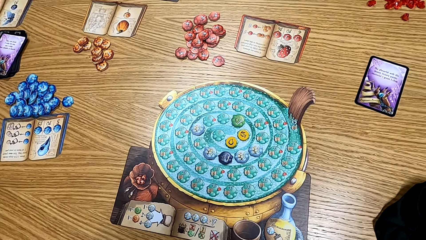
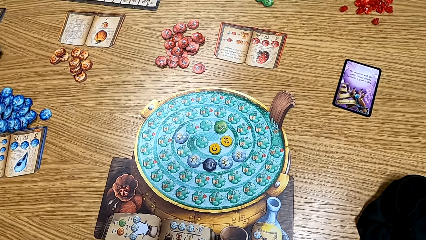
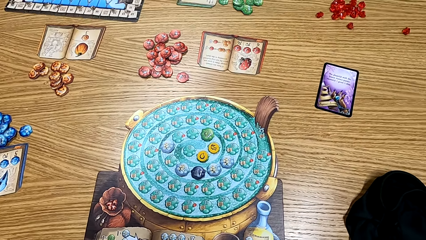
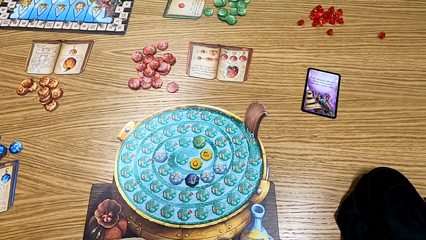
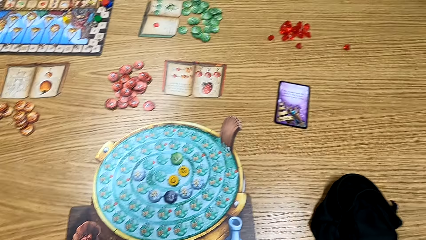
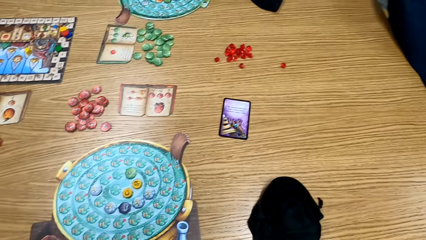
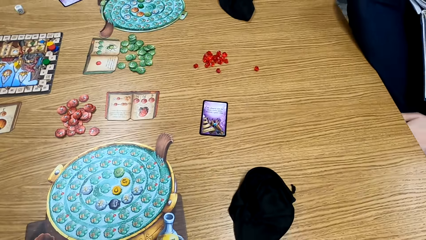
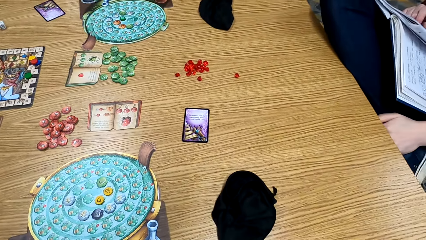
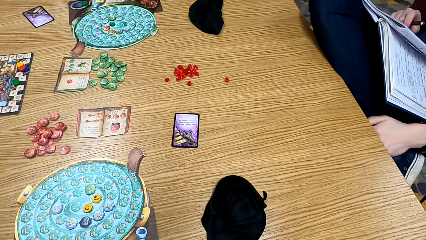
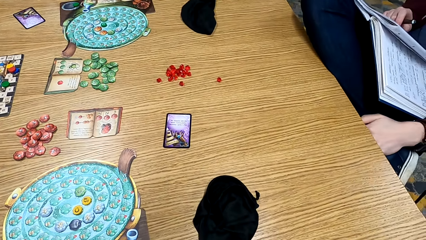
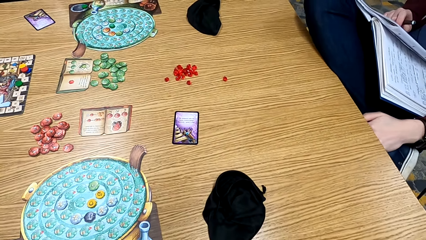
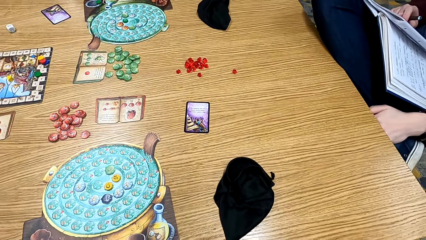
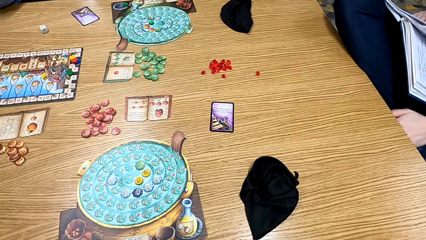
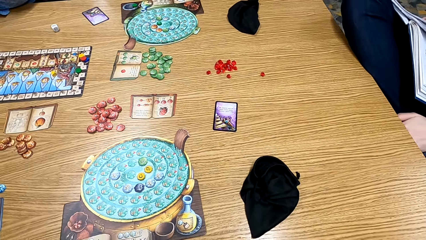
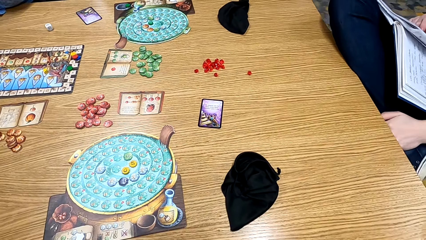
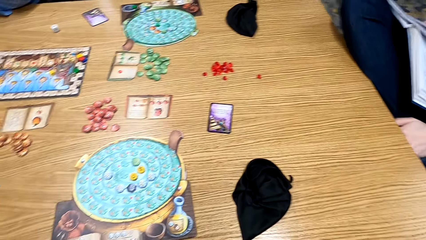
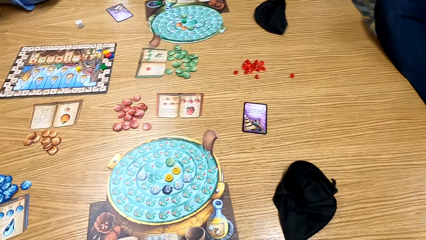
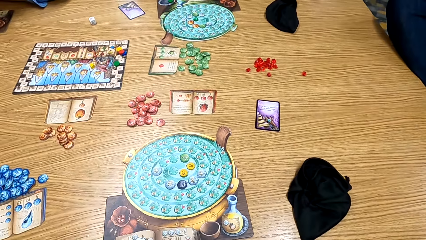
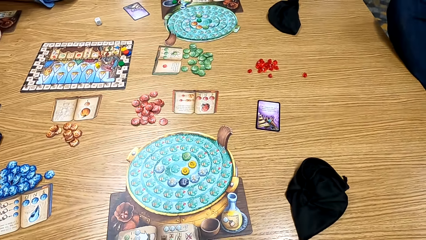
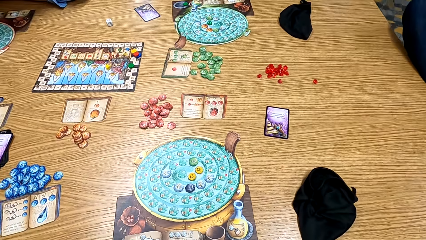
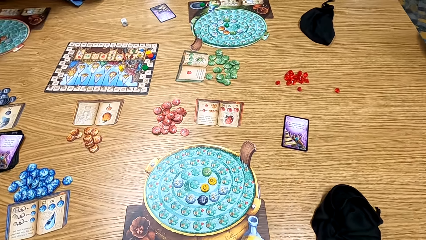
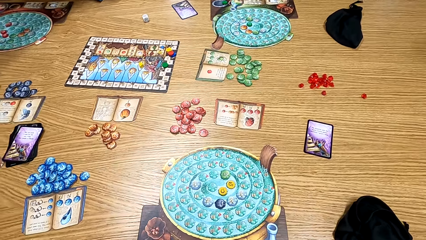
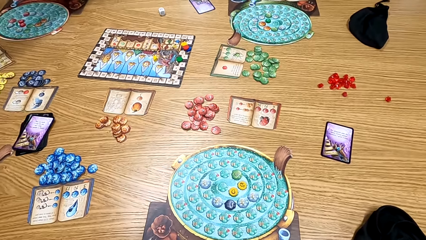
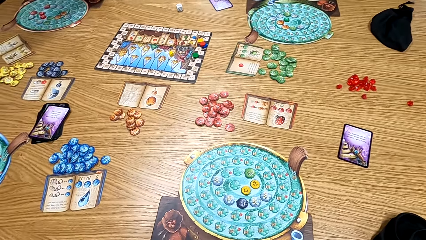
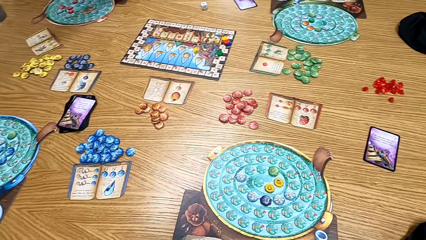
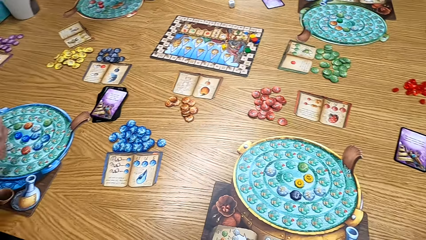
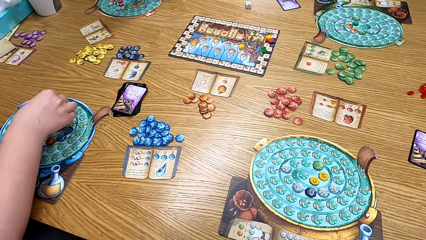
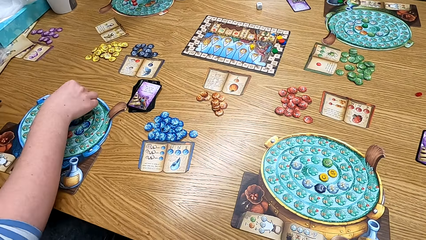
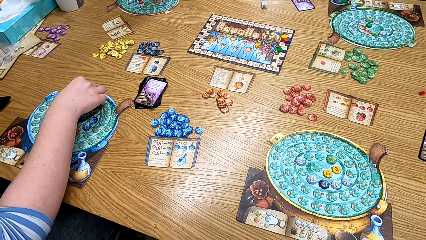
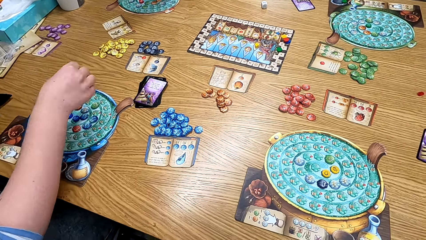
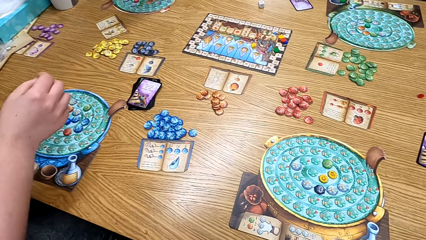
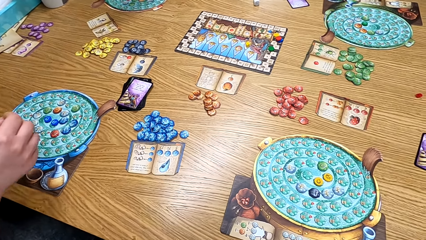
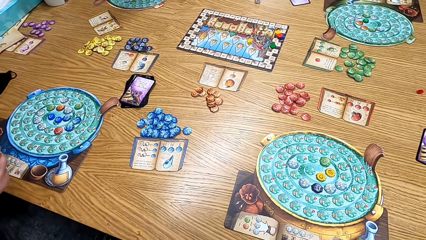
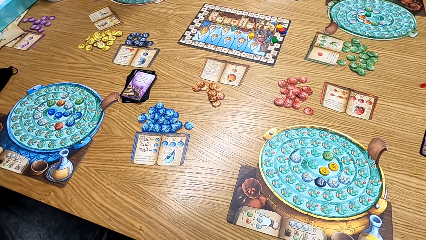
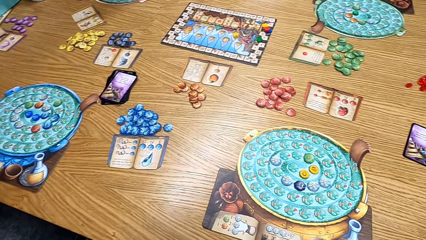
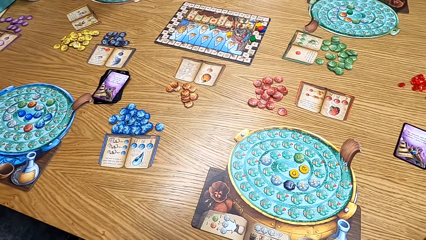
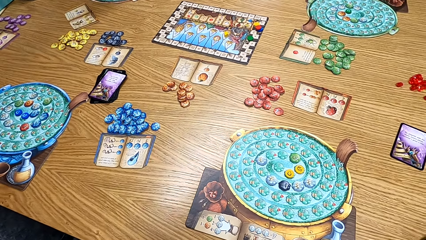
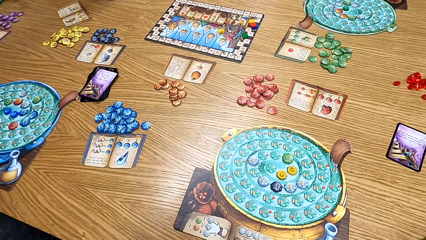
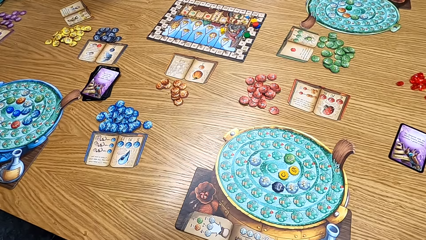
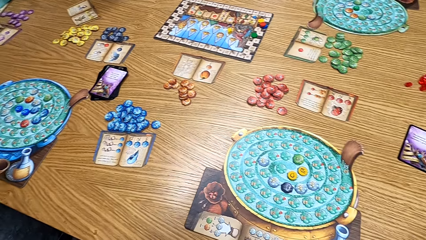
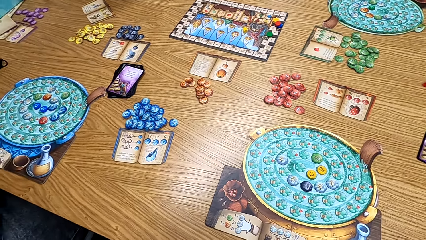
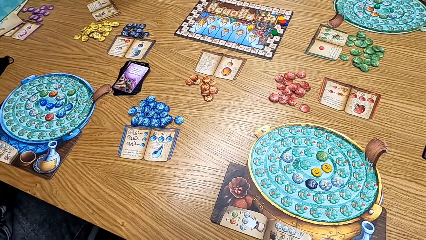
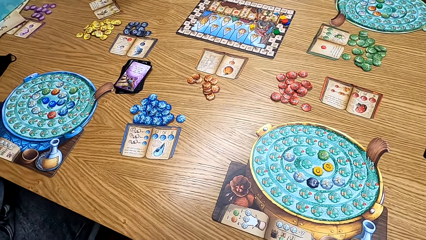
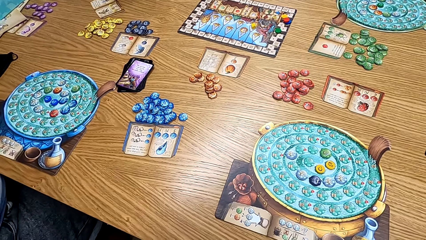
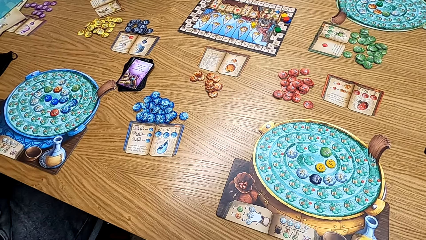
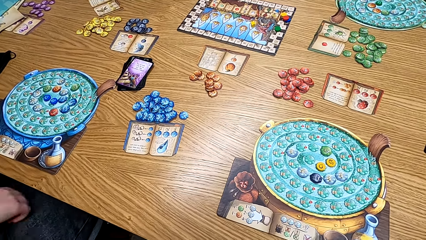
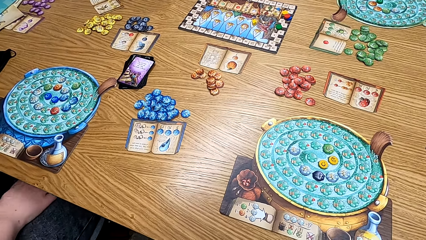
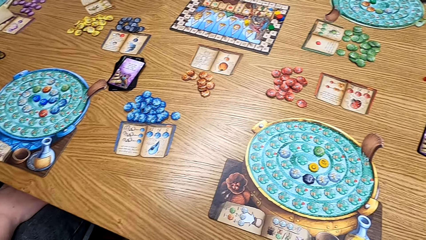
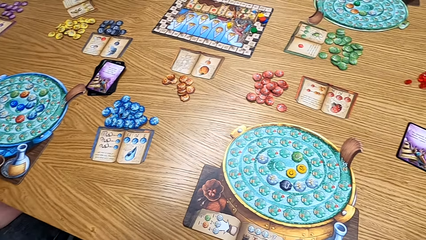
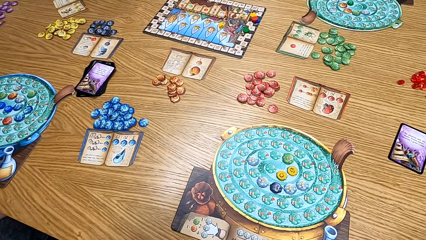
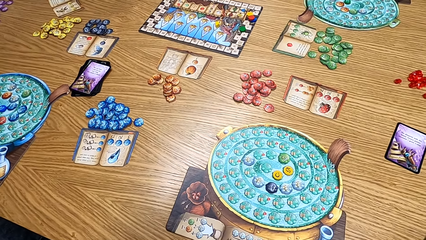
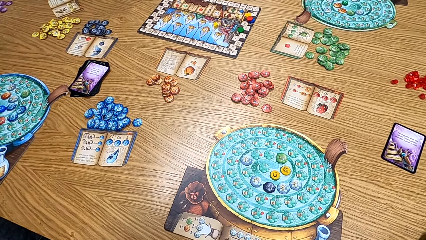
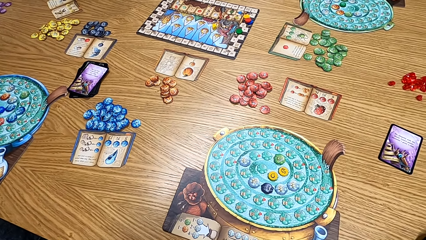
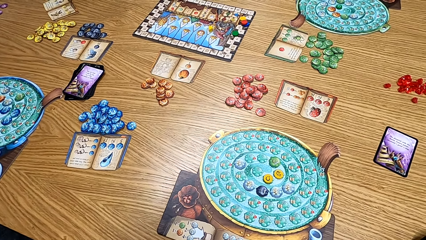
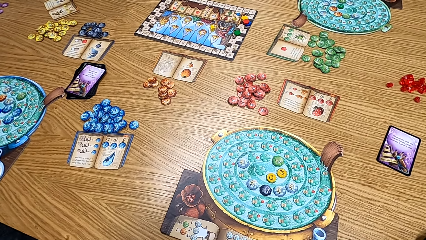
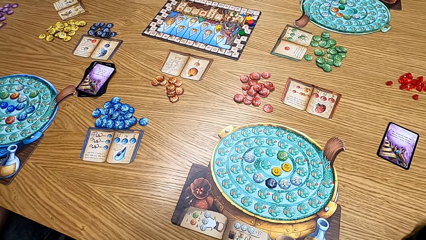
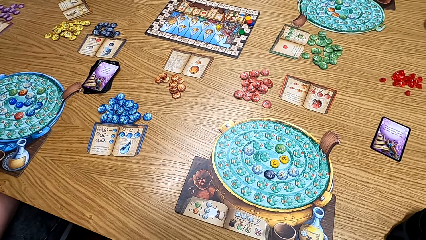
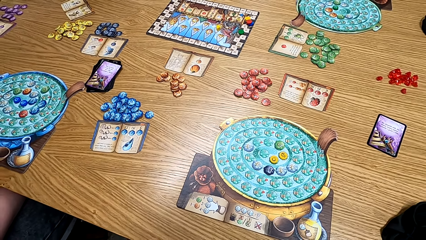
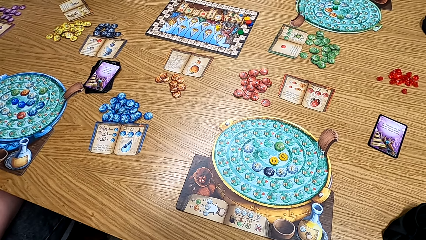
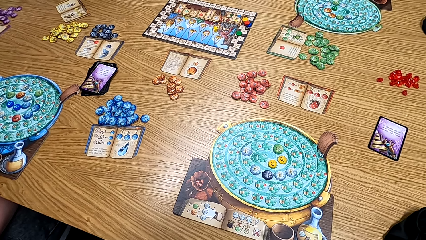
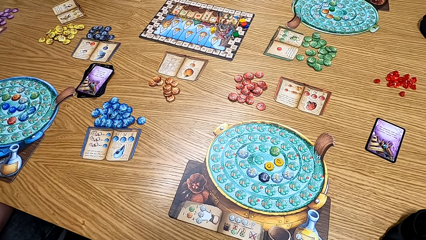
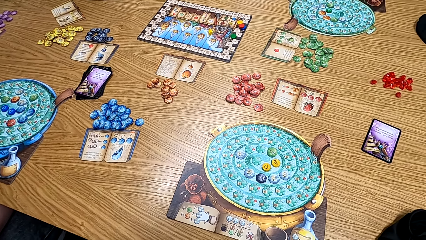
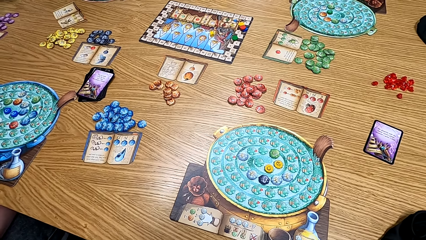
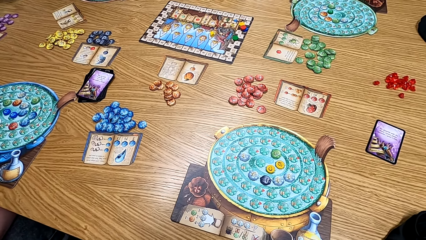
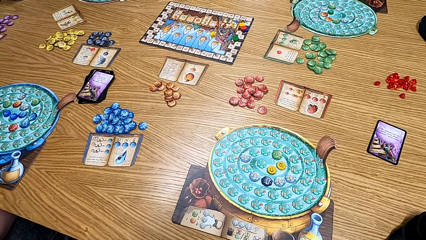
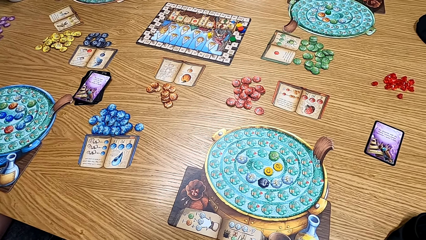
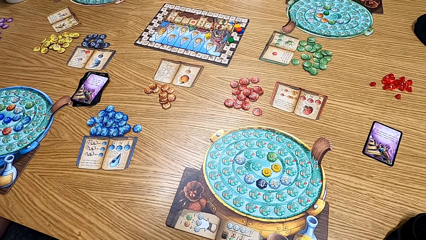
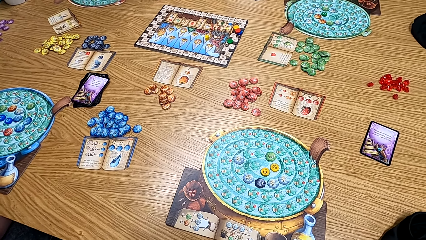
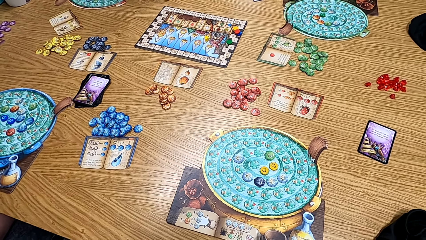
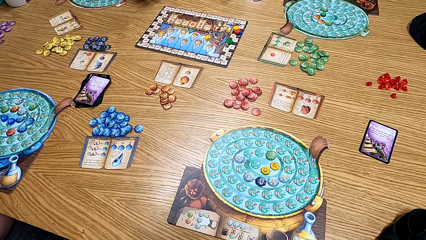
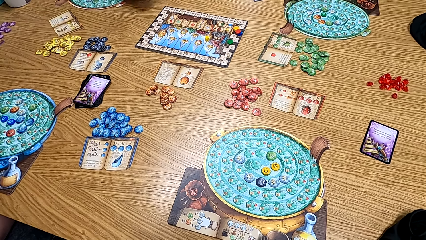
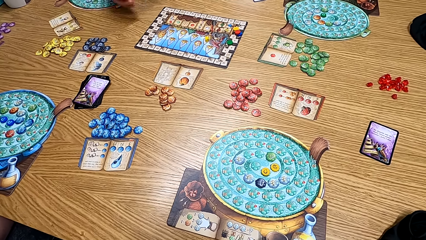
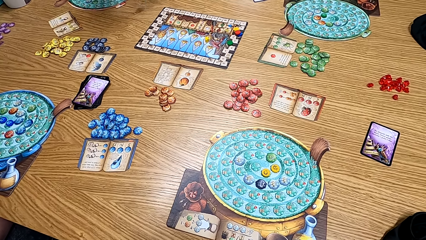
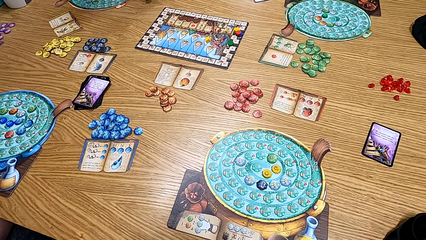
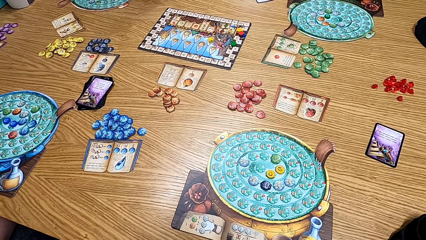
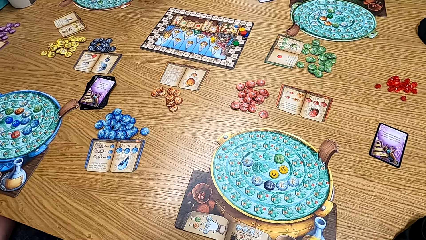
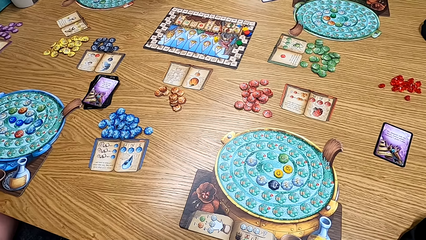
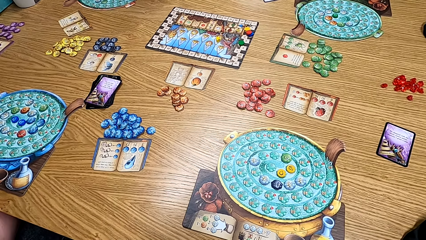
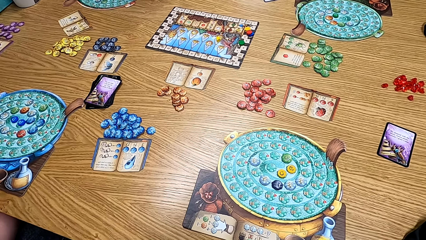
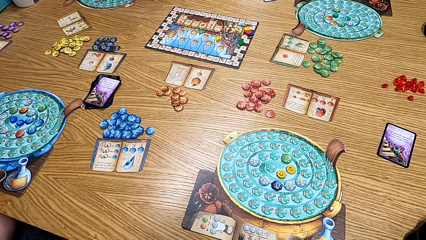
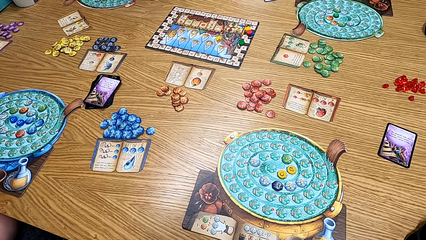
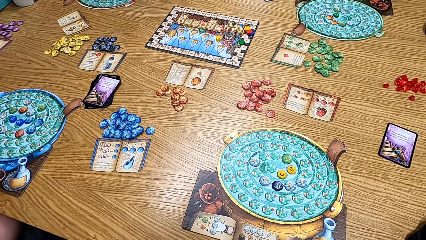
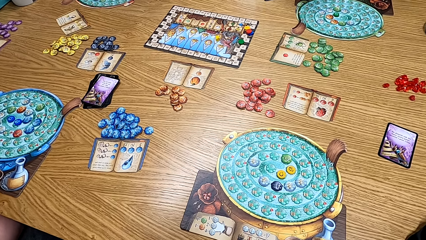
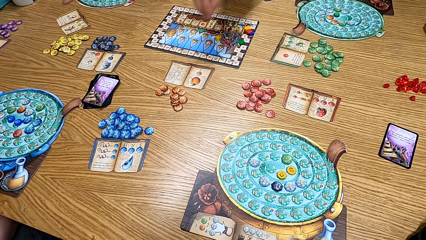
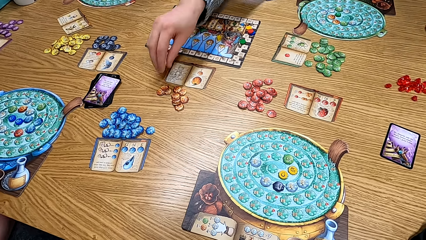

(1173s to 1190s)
The camera wearer looks around the table. A man puts the green chip on the board. A woman picks the cards on the table. The camera wearer looks at the board. A man throws the dice on the table.
